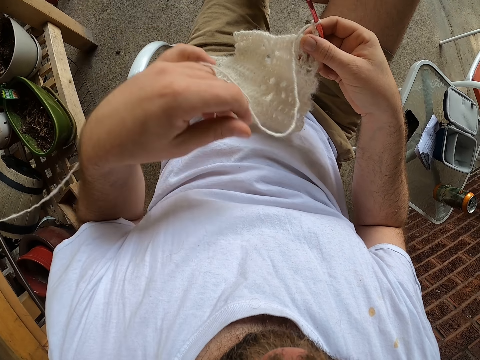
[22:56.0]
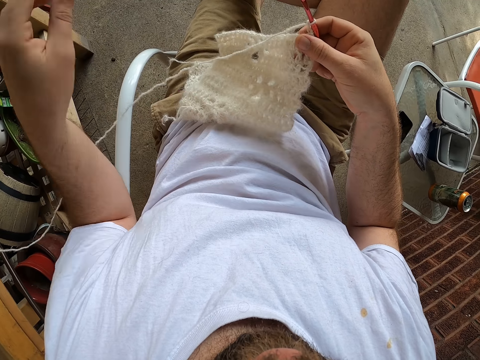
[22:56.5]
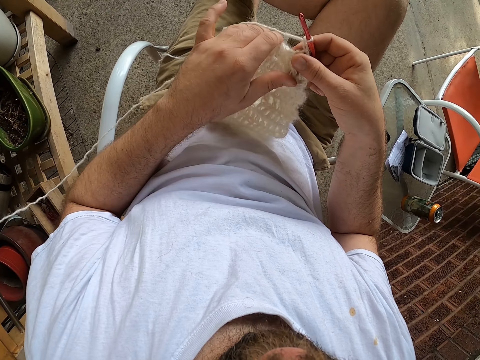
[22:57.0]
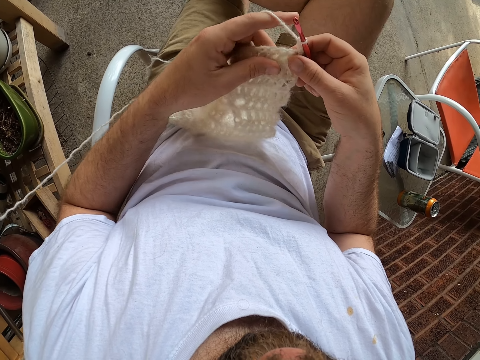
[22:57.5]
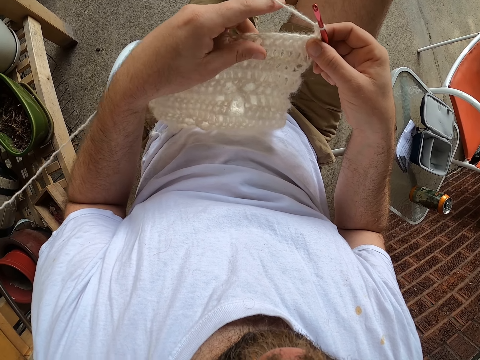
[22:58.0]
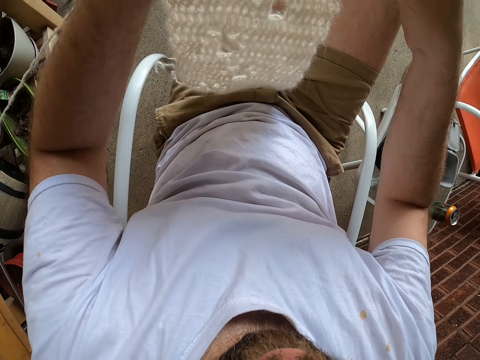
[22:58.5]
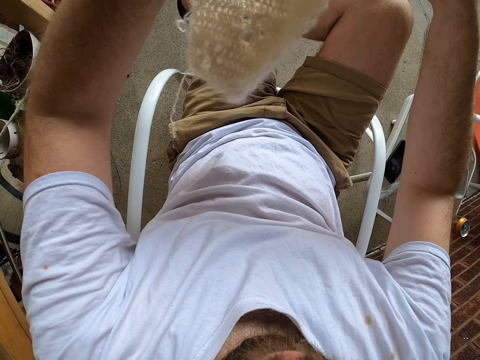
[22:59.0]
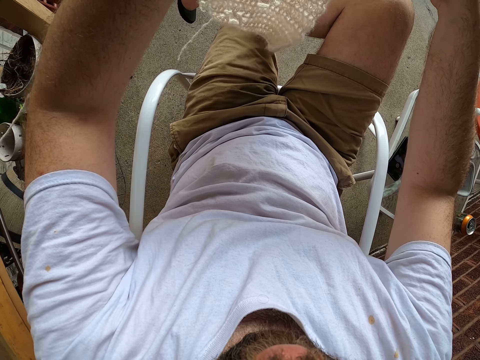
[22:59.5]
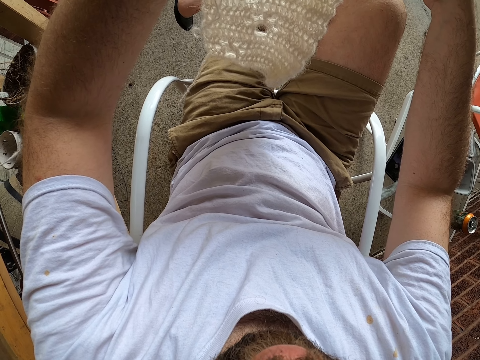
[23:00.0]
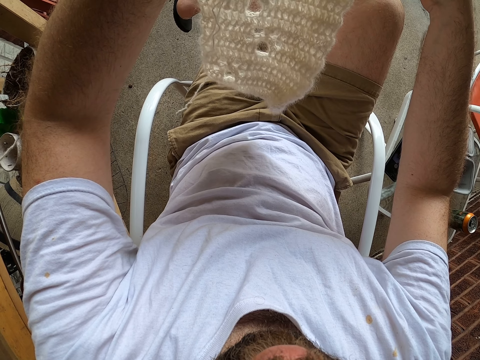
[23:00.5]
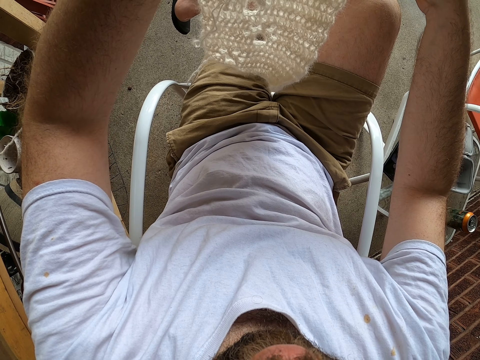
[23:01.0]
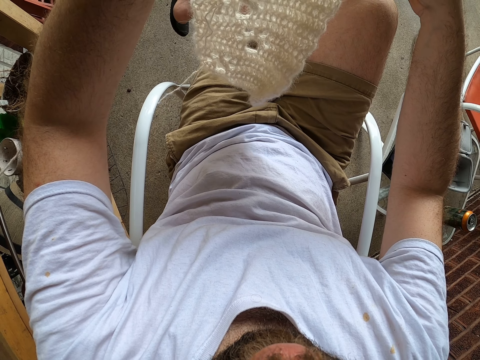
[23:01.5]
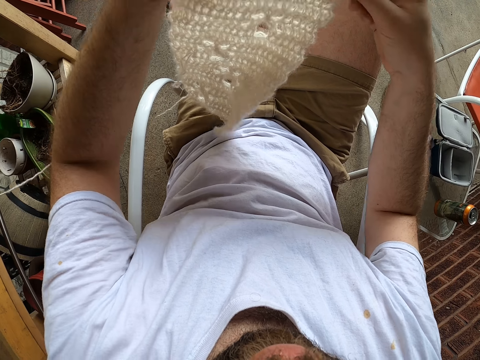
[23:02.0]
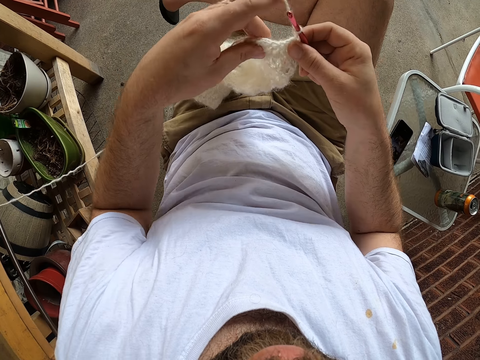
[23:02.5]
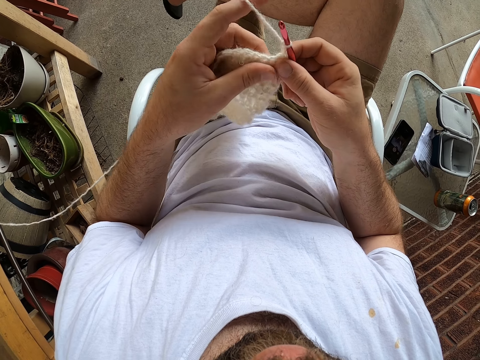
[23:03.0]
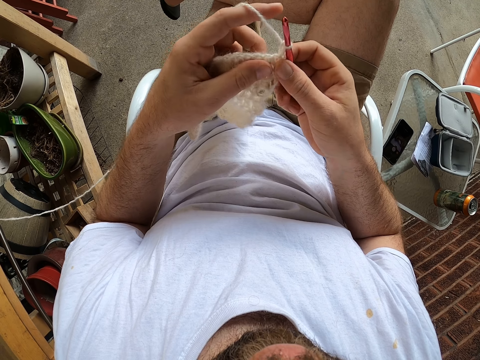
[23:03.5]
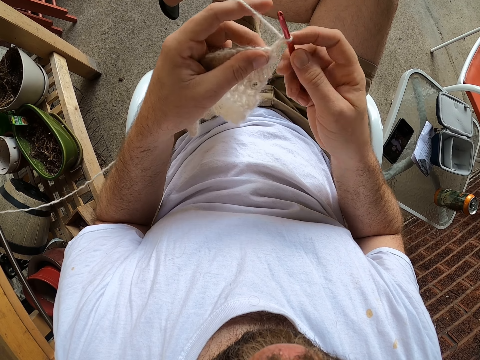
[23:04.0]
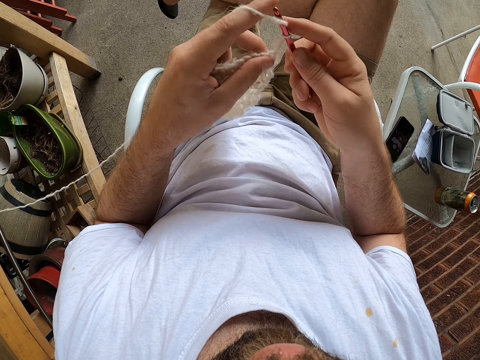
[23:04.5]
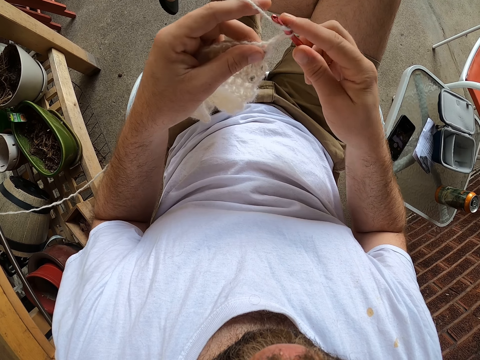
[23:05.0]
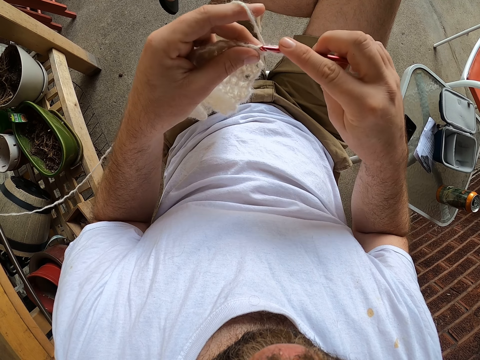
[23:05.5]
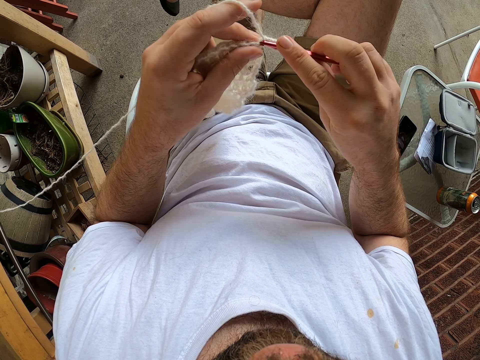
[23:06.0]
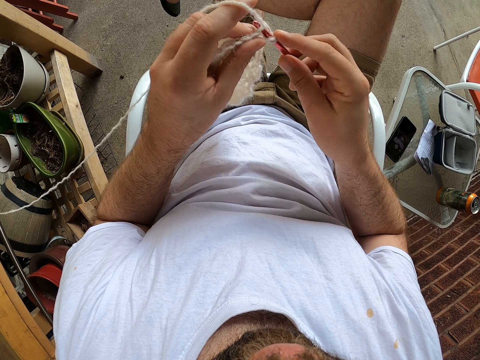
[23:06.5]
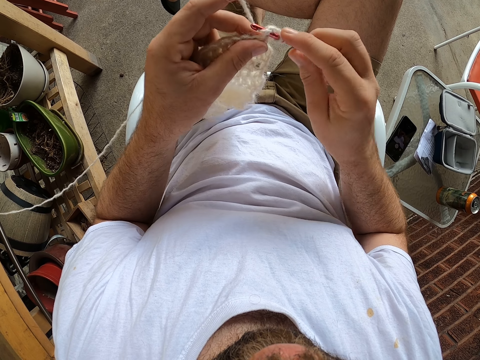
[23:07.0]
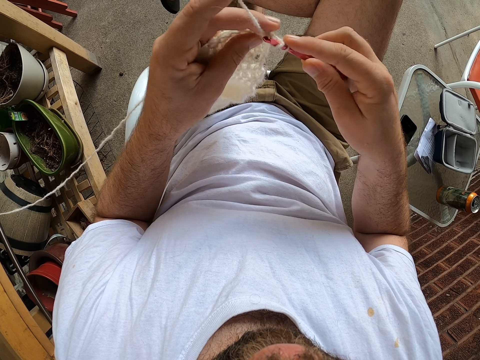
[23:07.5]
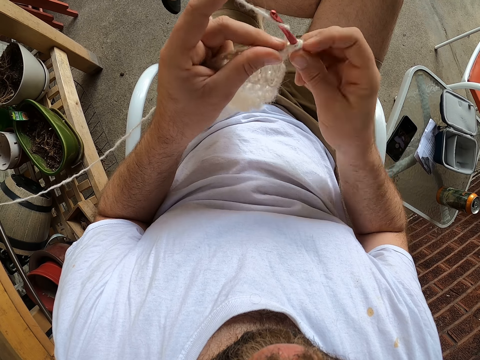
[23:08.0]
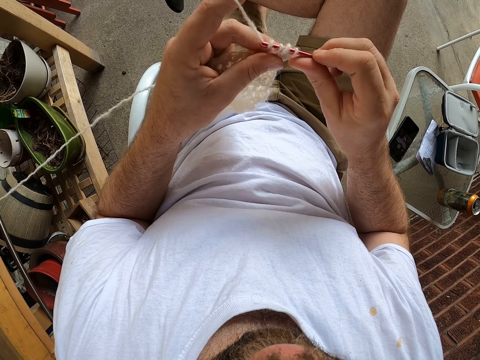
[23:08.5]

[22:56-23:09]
The camera wearer ties the yarn on the fingers. They lift the piece of cloth. They crochet the piece of cloth with a crochet hook.

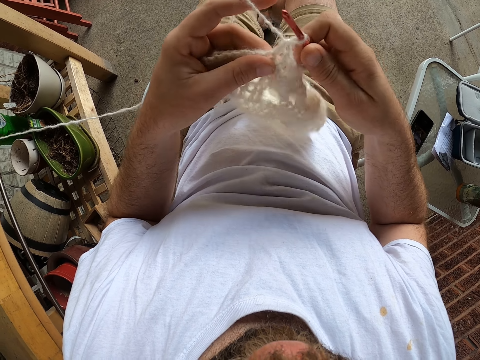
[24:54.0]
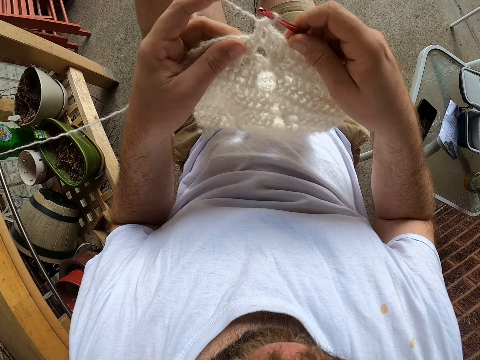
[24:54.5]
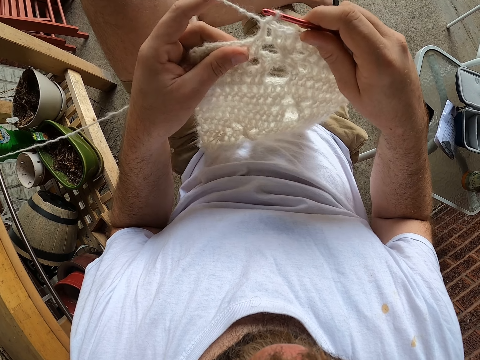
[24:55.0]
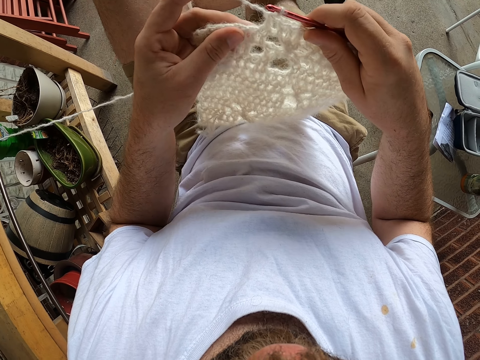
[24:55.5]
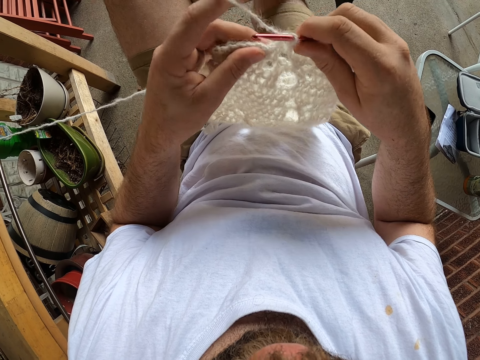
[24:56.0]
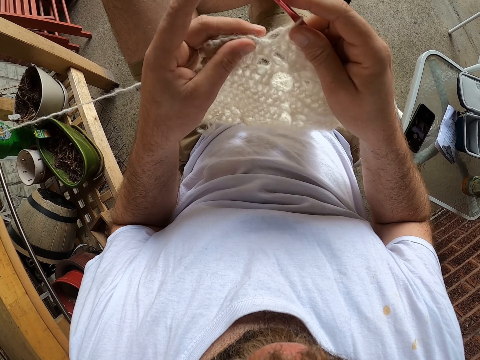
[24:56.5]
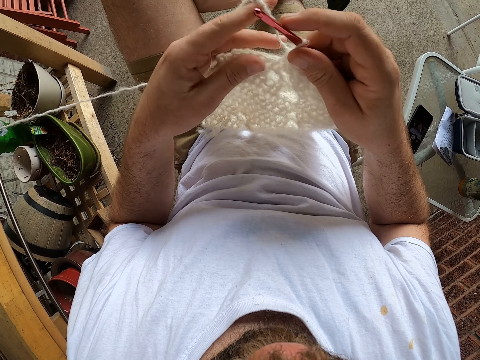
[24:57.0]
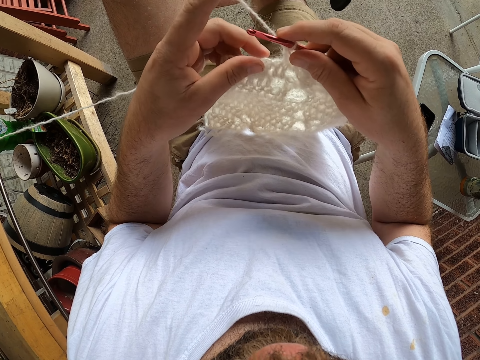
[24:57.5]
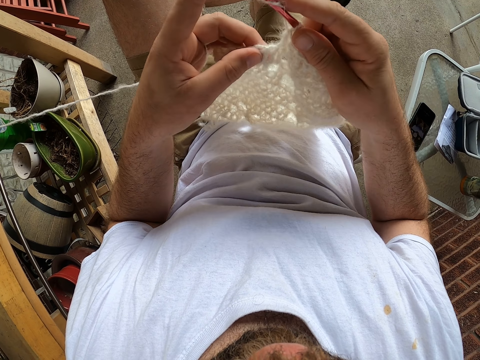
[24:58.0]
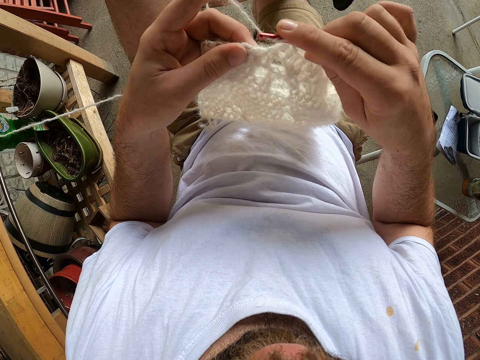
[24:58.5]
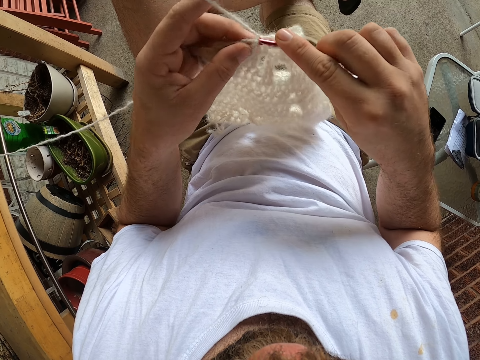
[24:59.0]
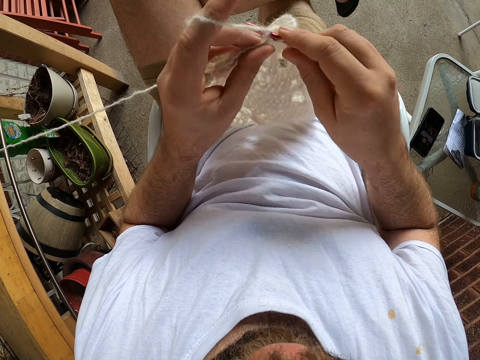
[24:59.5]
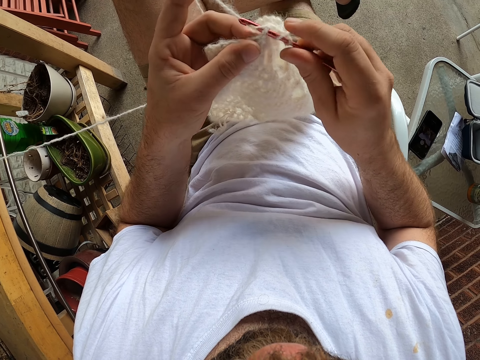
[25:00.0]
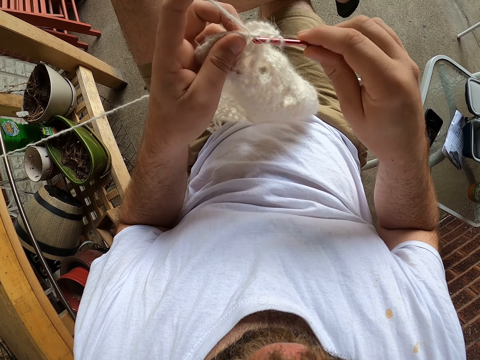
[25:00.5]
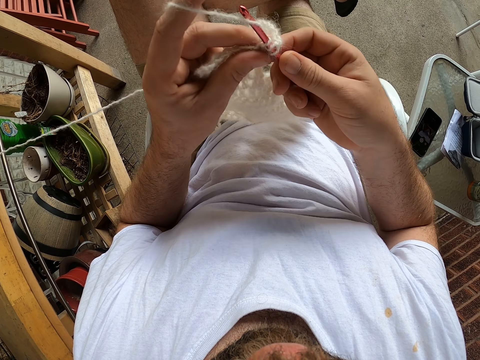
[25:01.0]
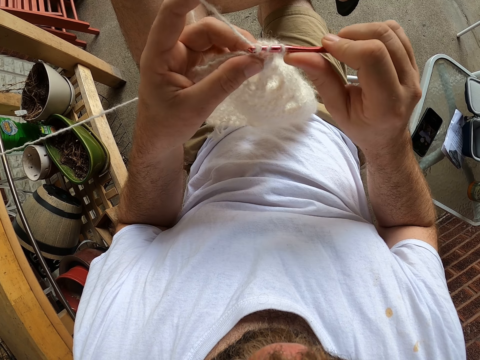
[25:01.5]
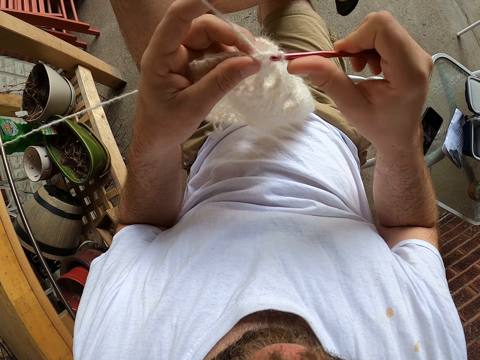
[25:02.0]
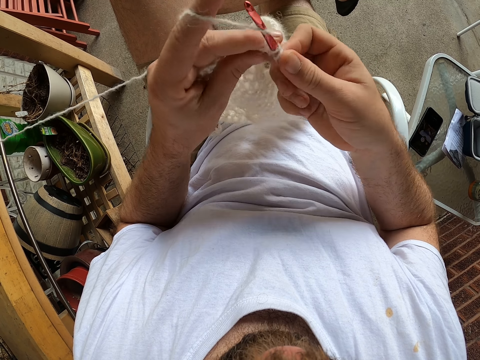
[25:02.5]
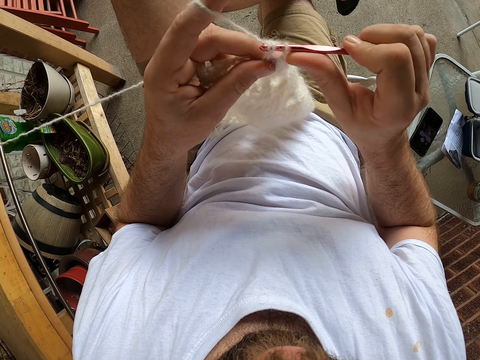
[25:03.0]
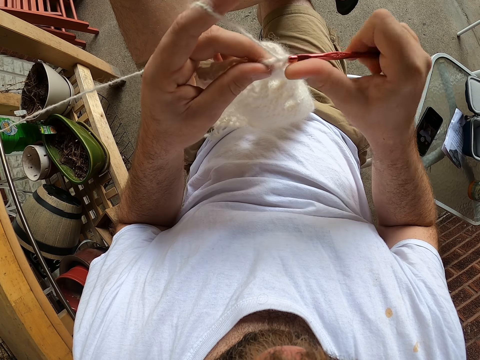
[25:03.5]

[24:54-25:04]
The camera wearer looks at the piece of cloth. They crochet the piece of cloth with a crochet hook.

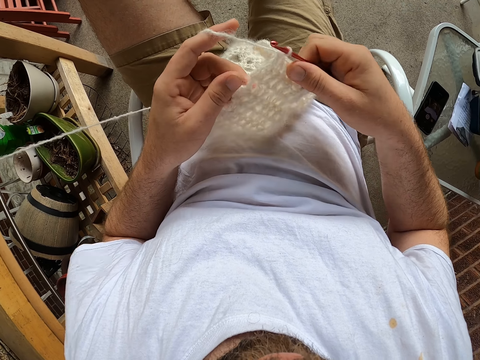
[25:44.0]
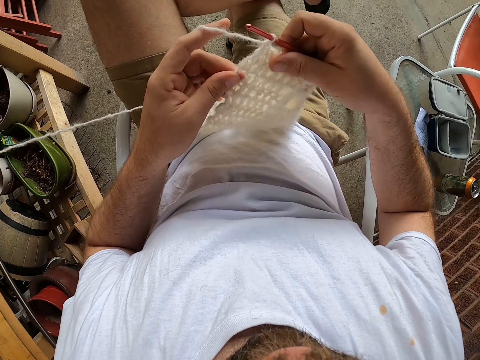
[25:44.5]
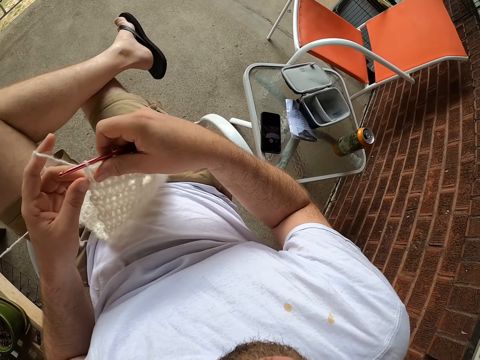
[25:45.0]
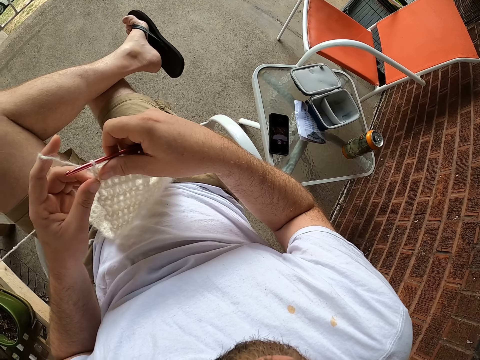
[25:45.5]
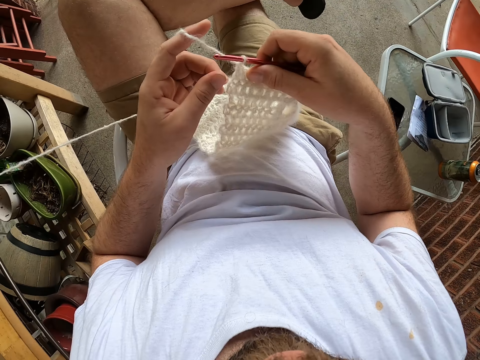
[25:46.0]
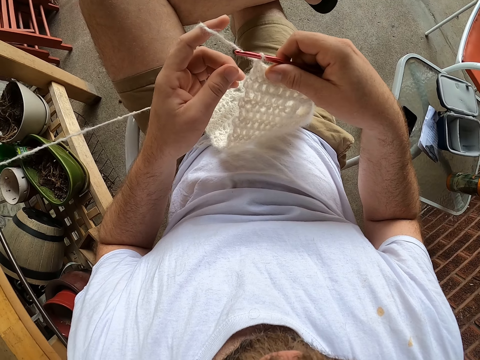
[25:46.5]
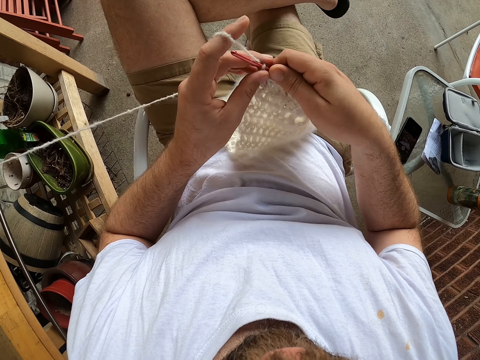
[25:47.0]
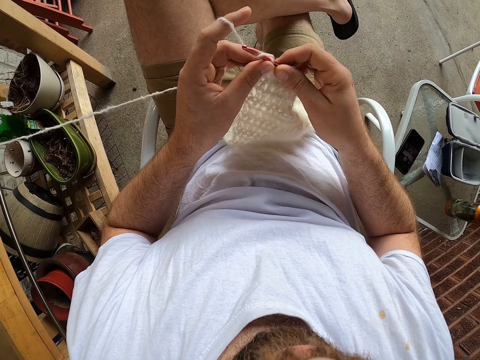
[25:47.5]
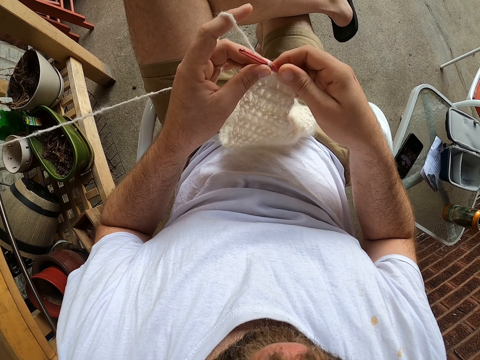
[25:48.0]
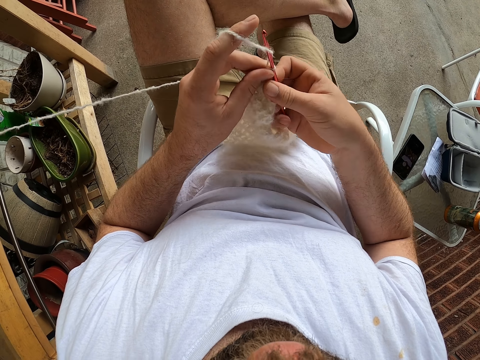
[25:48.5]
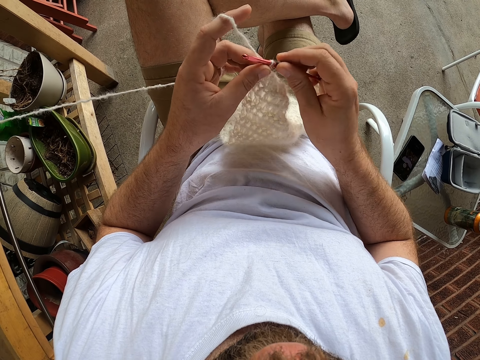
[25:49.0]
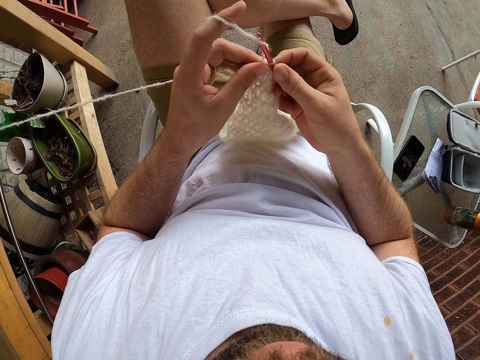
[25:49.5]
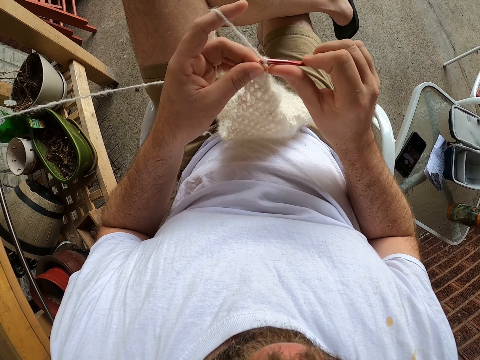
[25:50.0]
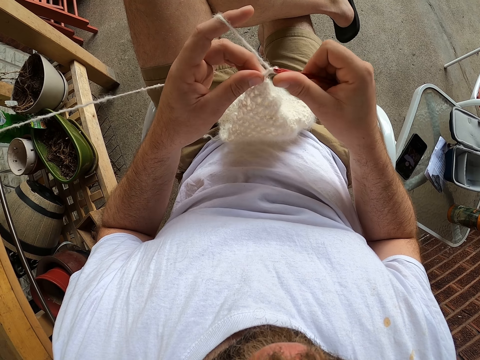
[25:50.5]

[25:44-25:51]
The camera wearer turns around. They crochet the piece of cloth with a crochet hook.
